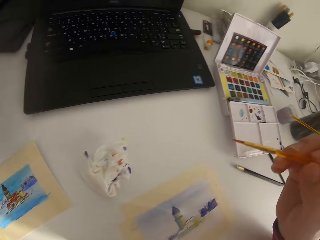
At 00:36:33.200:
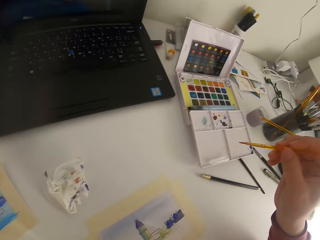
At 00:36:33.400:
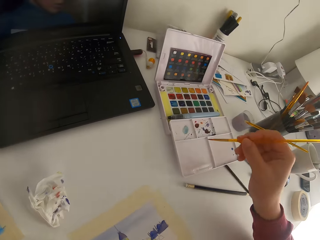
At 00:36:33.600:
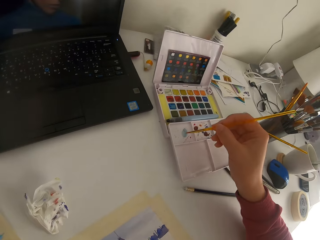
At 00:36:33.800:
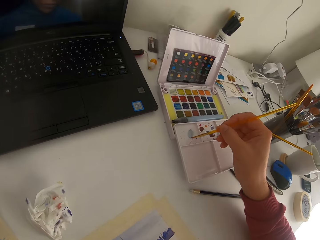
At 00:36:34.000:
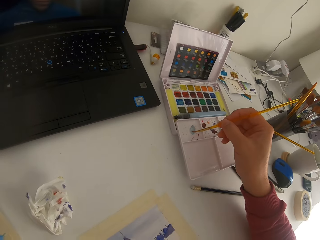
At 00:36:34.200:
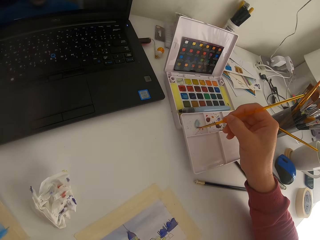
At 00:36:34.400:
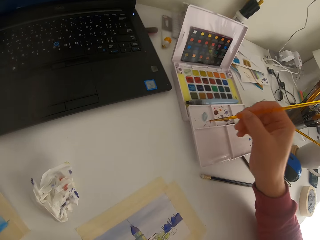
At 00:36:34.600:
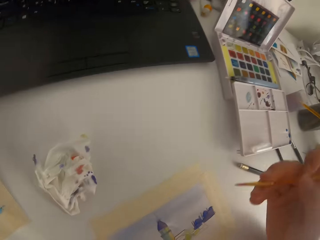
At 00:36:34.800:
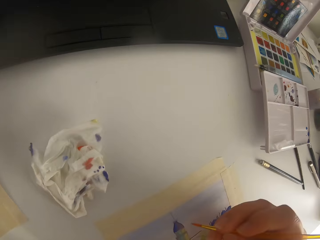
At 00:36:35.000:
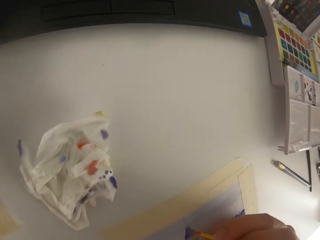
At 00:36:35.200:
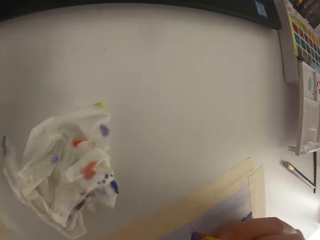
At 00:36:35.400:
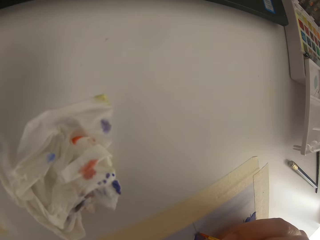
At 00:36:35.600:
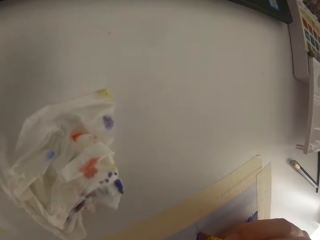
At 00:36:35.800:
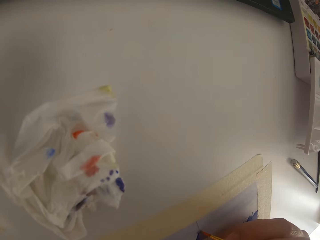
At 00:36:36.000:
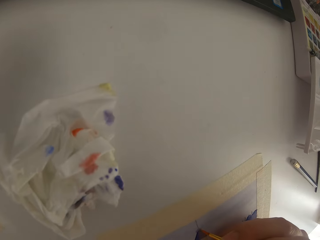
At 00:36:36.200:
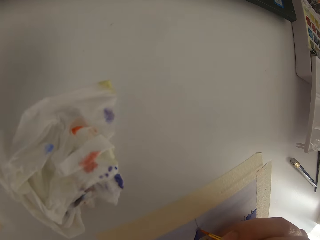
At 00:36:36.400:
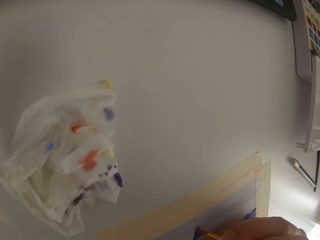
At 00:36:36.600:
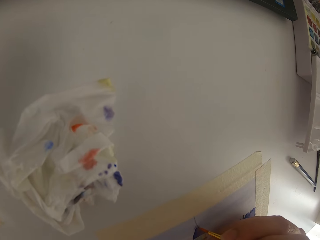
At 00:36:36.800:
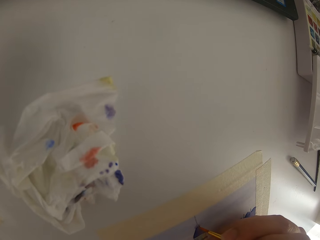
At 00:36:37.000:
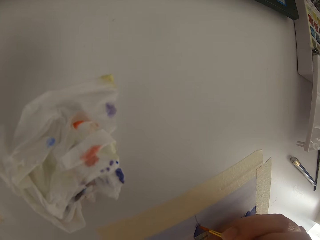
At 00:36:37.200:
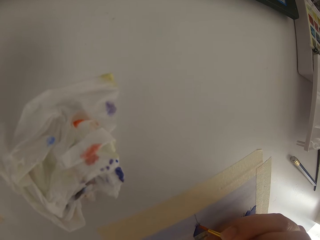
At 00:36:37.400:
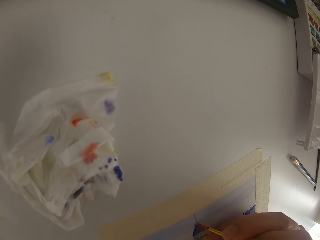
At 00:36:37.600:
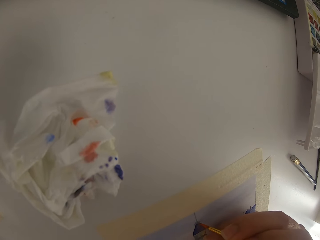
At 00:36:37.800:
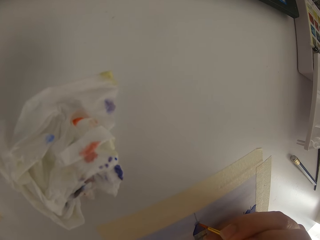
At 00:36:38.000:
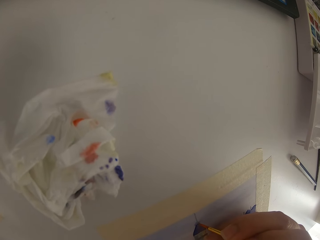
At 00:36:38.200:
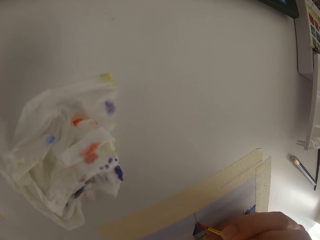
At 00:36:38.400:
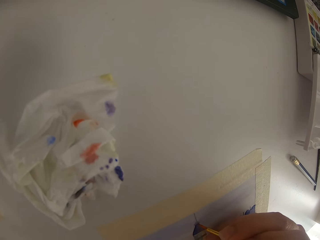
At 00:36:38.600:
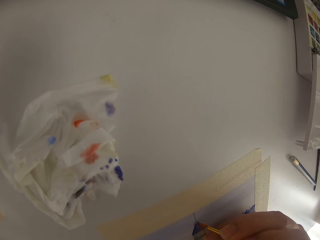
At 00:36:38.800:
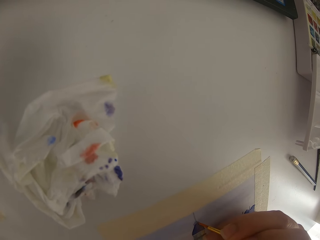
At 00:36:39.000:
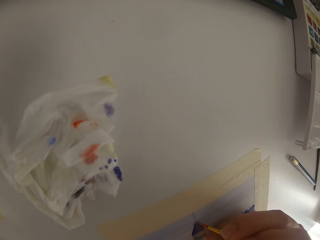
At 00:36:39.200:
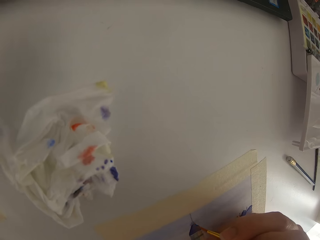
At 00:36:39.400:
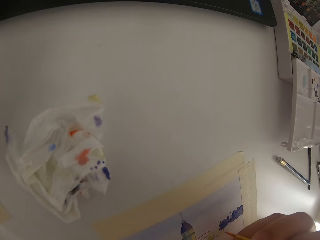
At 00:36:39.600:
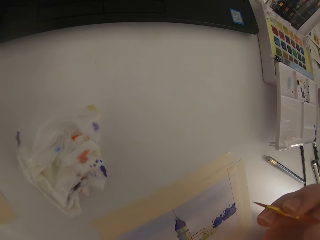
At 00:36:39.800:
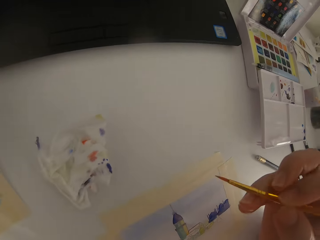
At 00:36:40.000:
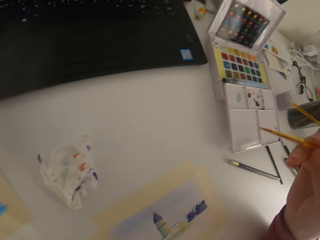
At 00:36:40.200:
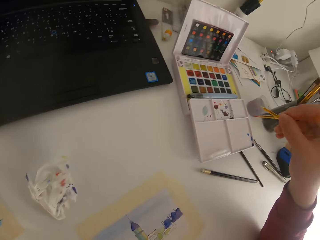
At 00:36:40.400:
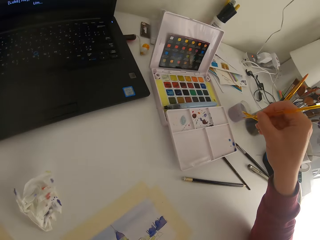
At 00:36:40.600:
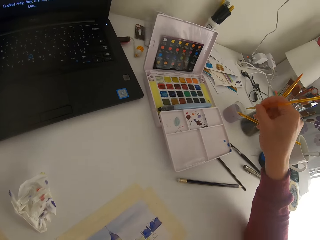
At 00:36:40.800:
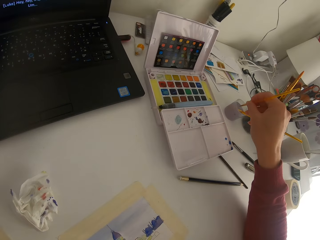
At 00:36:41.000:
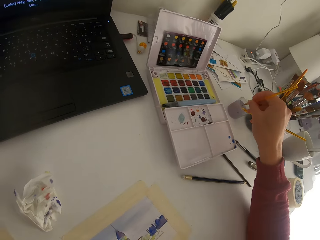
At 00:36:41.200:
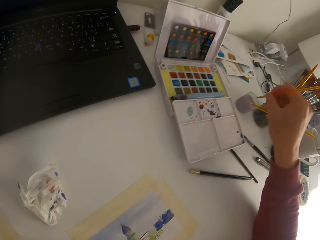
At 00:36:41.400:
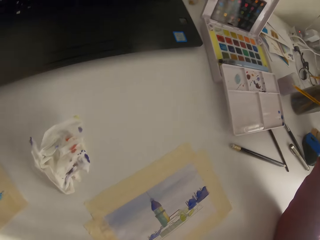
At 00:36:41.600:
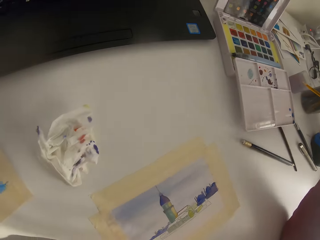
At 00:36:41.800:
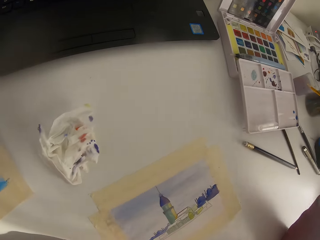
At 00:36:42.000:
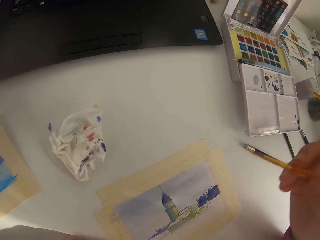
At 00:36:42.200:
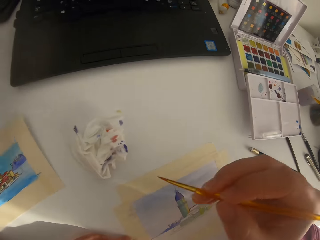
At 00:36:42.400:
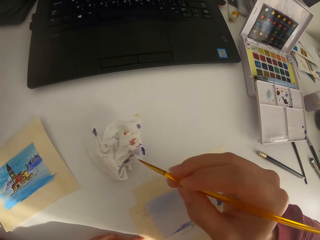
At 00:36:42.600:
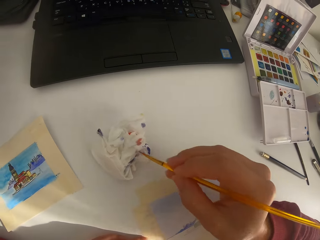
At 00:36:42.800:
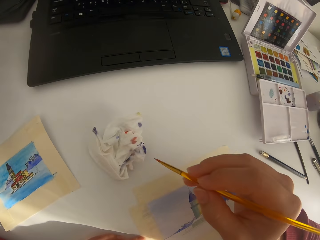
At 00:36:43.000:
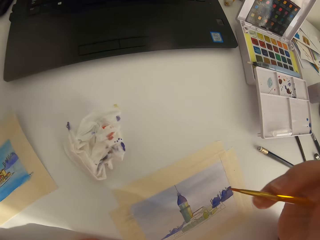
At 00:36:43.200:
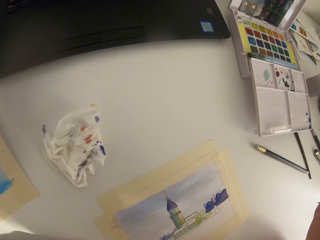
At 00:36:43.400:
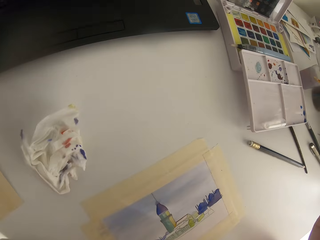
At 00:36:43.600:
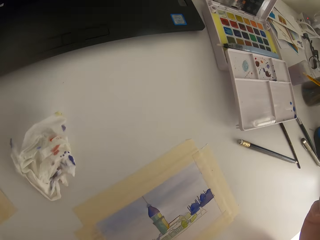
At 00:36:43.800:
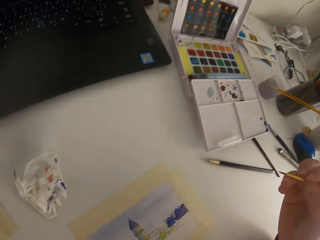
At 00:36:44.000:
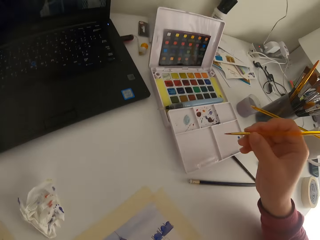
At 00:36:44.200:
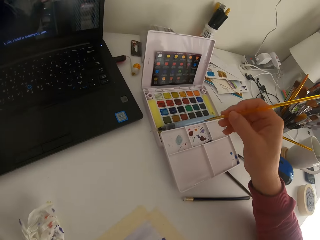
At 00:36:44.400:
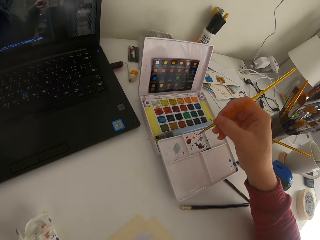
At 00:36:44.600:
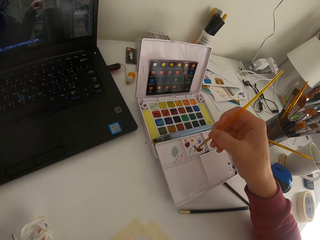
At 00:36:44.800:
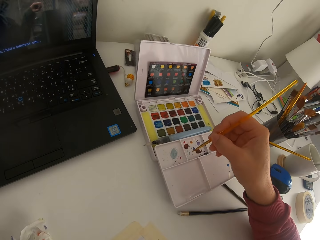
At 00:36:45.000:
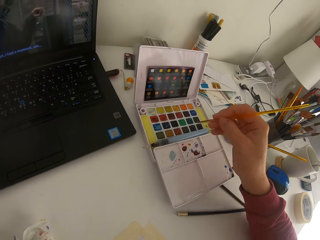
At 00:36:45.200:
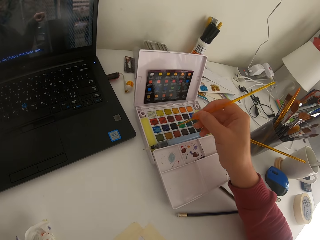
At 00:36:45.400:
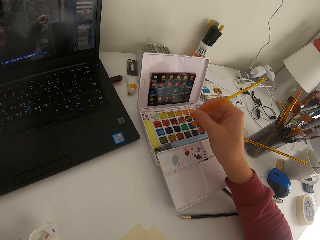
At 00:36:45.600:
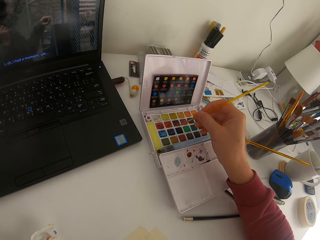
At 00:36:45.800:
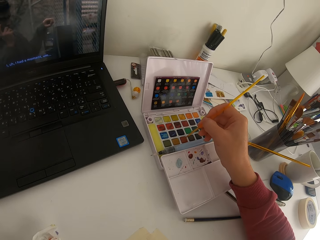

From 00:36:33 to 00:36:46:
The camera wearer touches the paint brush on tissue paper. They mix paint on a palette. They paint on paper. They dip the paint brush in water. They touch the paint brush on the tissue paper.

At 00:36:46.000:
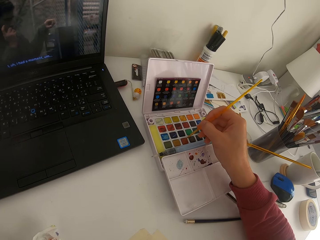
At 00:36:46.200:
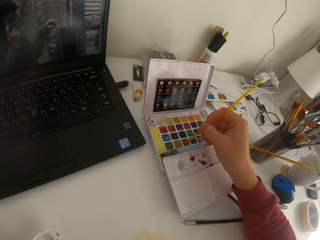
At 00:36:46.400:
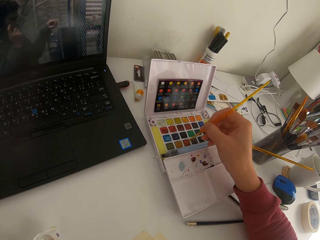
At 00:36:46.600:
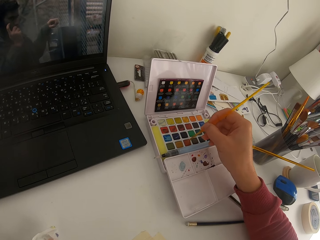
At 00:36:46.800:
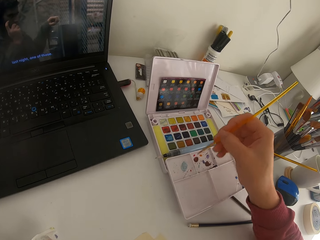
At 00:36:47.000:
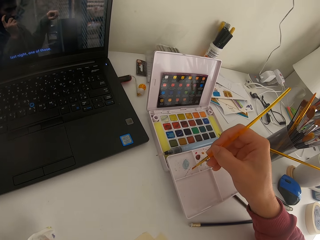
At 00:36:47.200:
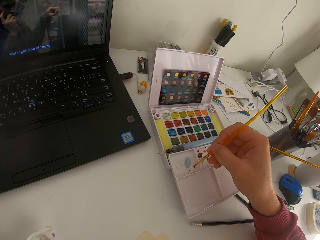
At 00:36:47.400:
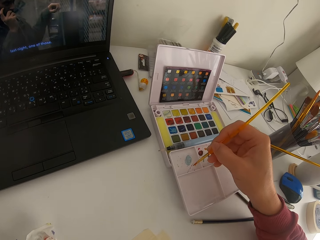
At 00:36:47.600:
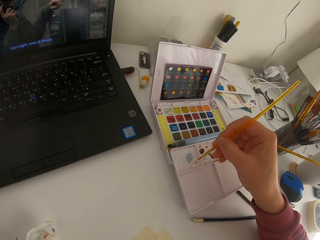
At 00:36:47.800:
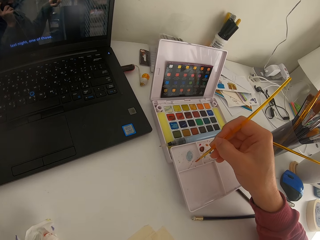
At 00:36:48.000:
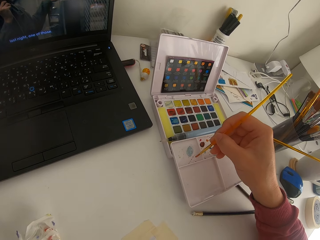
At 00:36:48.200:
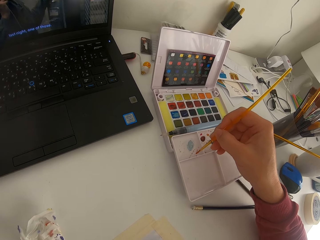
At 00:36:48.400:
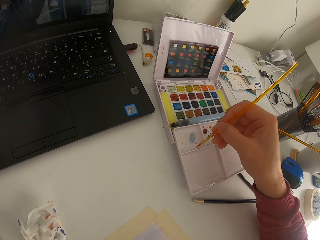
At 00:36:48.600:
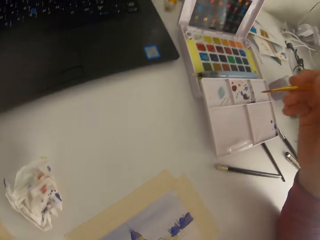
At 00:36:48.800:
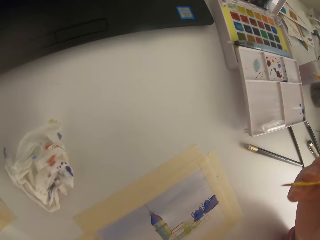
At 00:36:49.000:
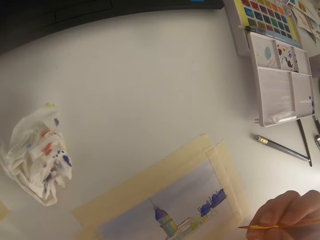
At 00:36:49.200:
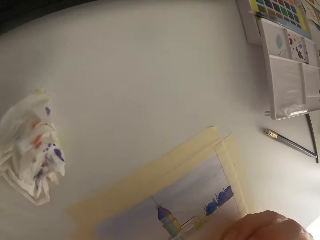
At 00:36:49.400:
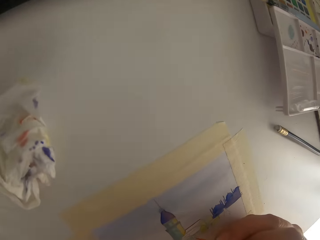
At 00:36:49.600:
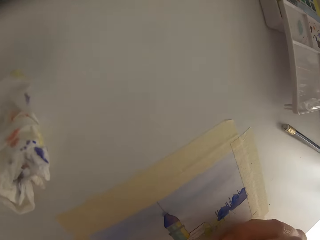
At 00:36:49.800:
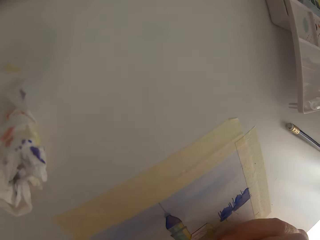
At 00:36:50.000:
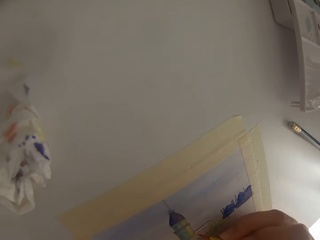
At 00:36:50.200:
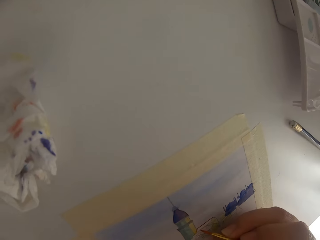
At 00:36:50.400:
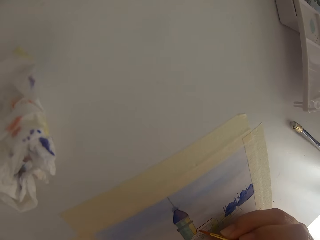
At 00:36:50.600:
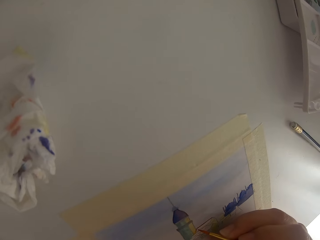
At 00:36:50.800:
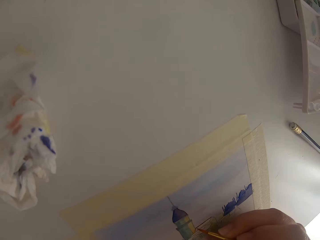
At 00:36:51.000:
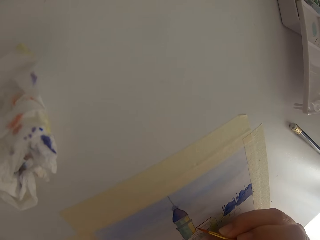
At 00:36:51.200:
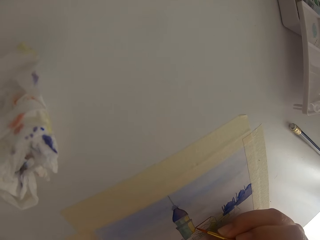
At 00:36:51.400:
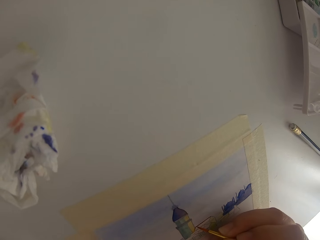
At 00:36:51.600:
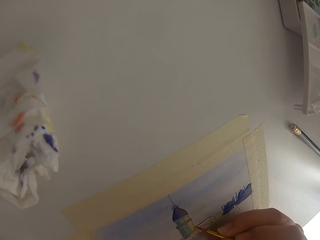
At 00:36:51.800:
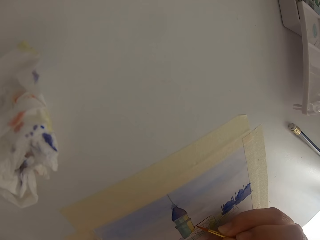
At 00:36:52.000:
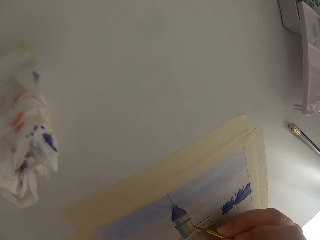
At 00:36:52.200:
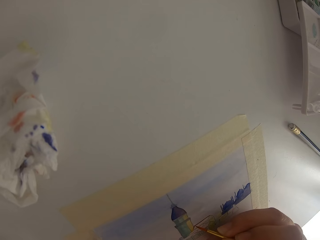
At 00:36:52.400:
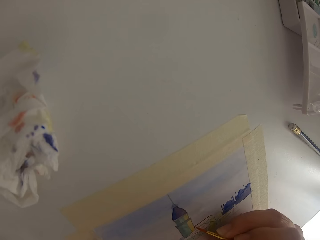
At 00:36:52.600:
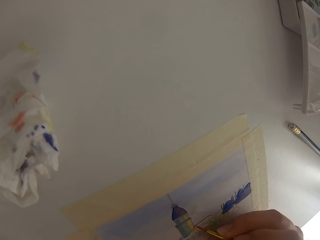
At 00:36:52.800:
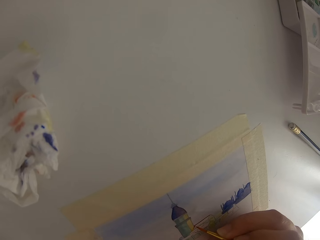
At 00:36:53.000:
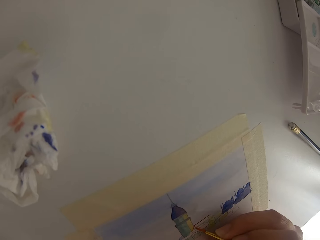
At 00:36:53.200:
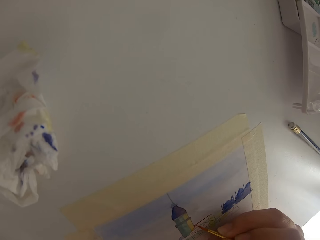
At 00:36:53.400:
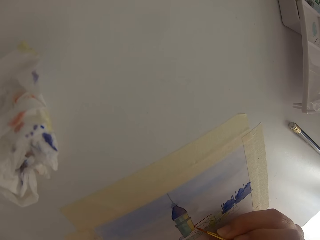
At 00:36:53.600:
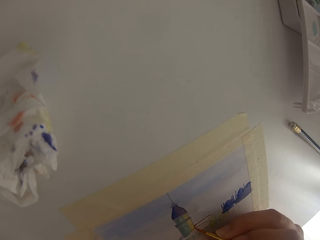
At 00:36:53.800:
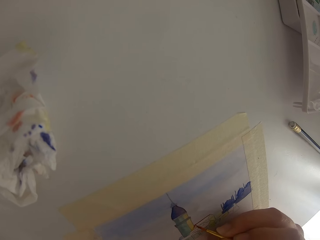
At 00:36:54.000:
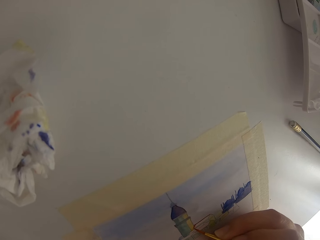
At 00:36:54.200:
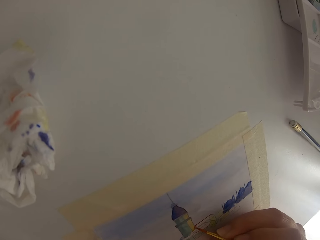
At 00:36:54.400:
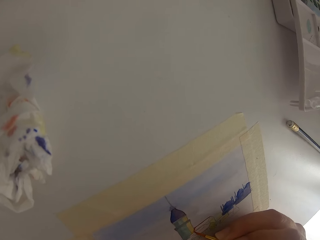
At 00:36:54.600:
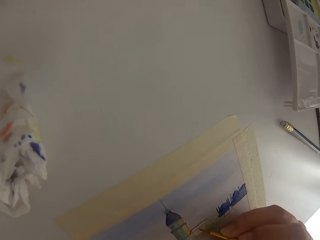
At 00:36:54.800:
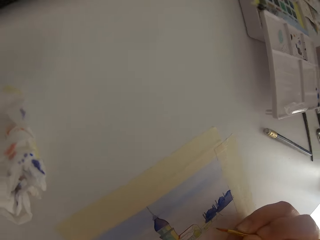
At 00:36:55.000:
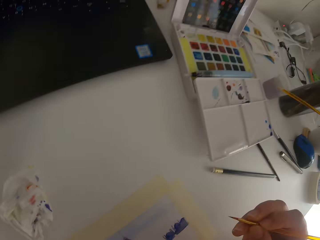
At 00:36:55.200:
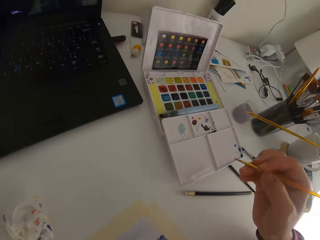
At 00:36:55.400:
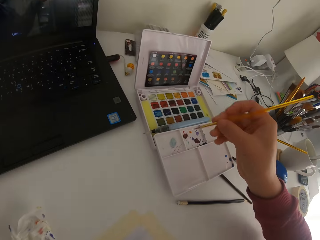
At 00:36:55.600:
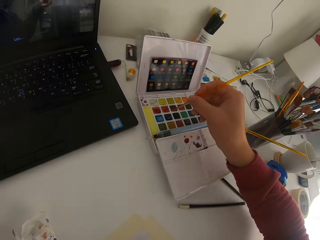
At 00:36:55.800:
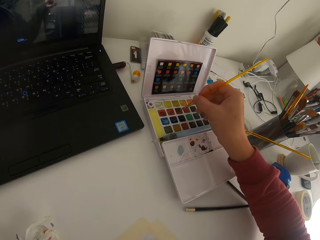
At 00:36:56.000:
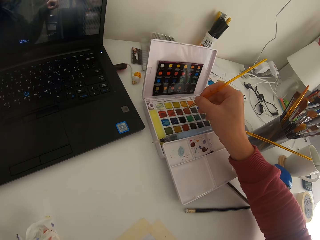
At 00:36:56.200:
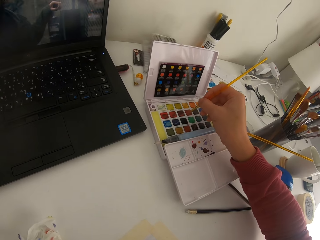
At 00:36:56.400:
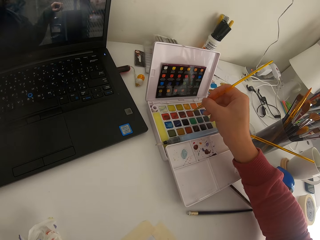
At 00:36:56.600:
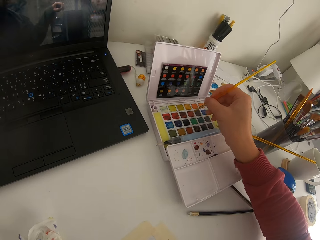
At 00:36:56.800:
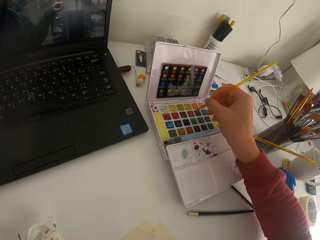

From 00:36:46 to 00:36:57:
The camera wearer touches the paint brush on solid watercolor. They are painting a paper on the table. They mix the color on a palette. They paint on the paper.
